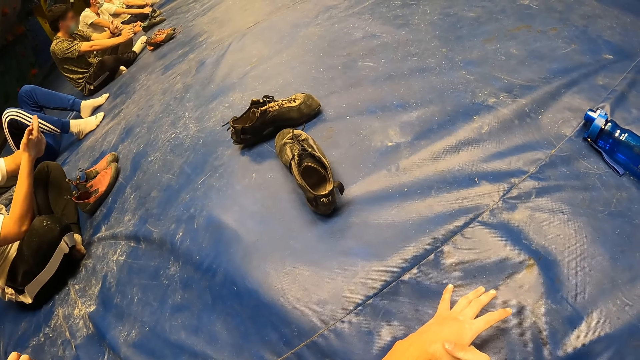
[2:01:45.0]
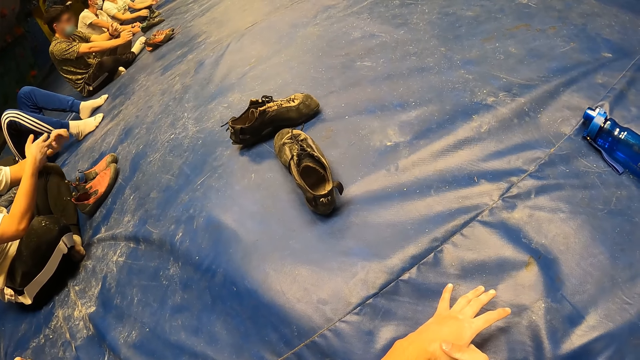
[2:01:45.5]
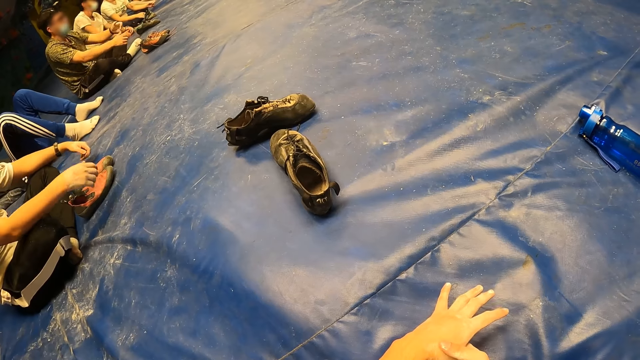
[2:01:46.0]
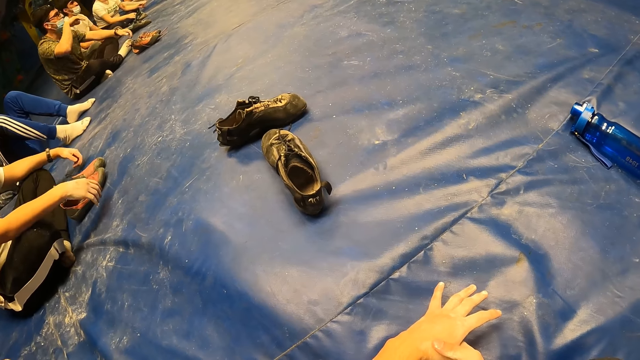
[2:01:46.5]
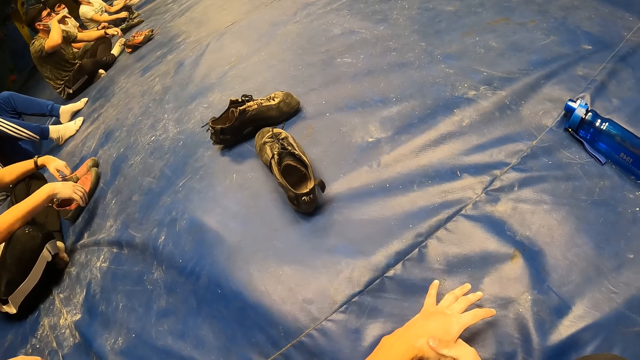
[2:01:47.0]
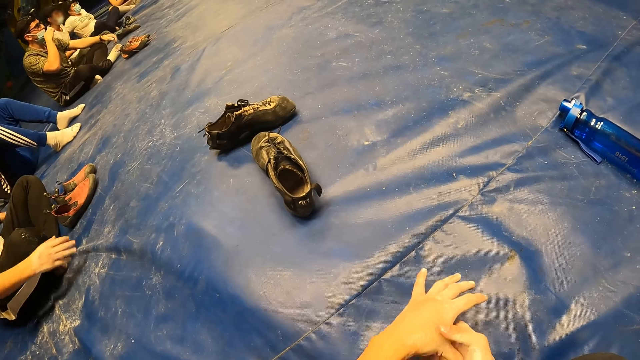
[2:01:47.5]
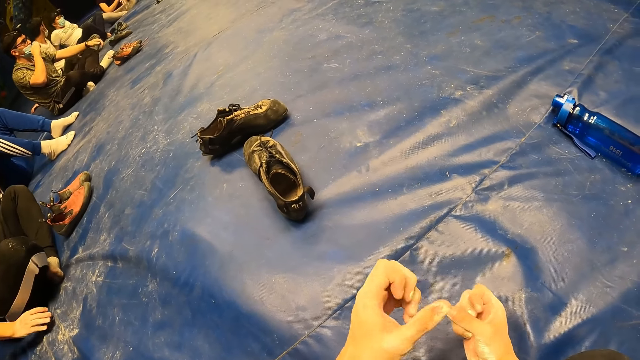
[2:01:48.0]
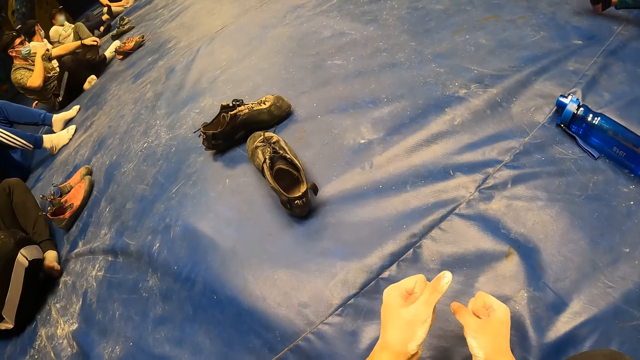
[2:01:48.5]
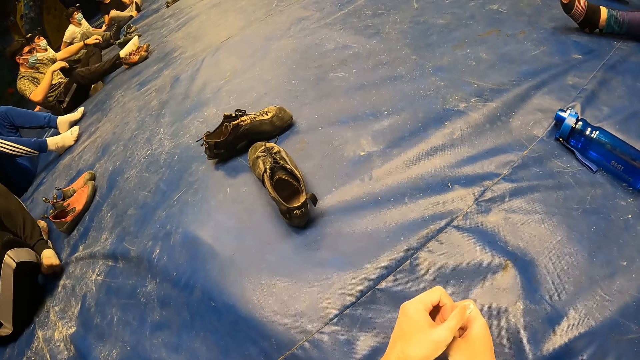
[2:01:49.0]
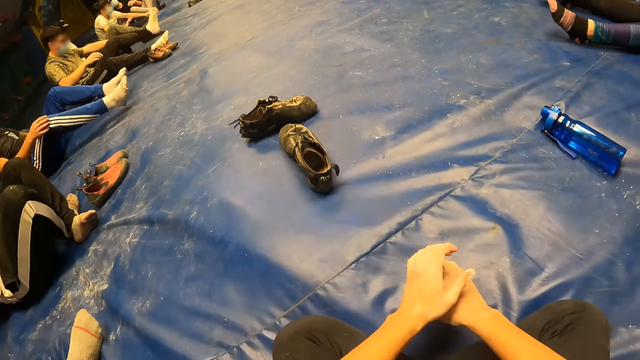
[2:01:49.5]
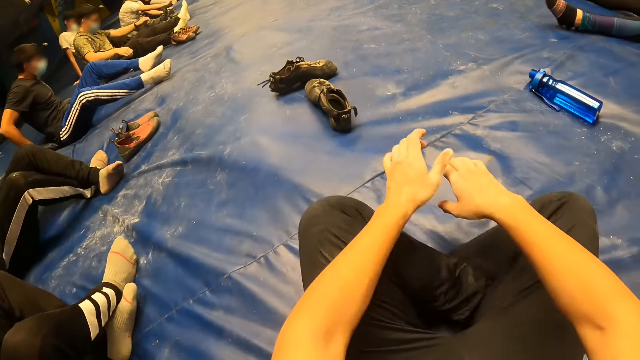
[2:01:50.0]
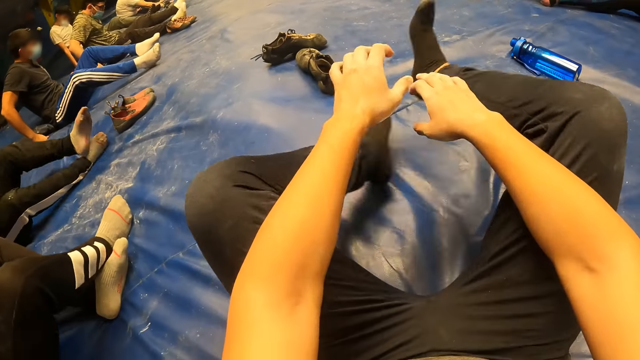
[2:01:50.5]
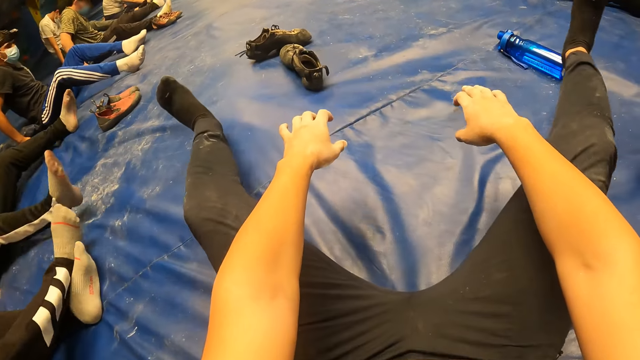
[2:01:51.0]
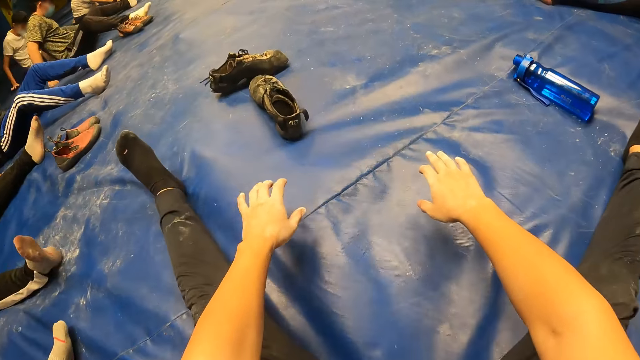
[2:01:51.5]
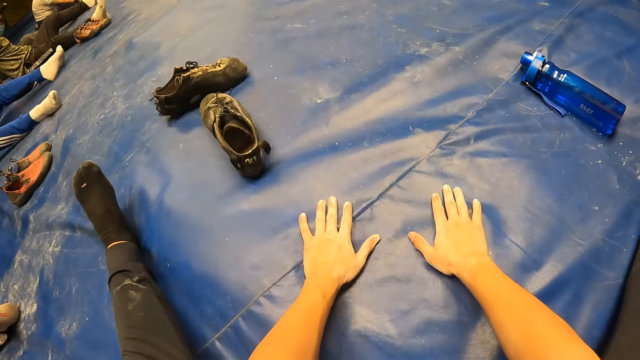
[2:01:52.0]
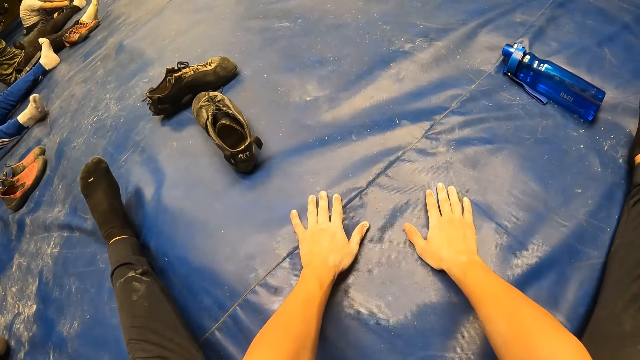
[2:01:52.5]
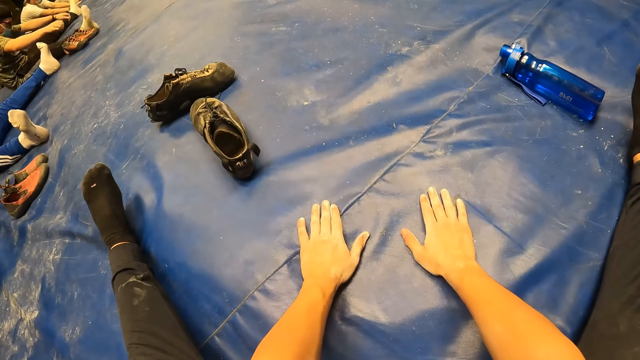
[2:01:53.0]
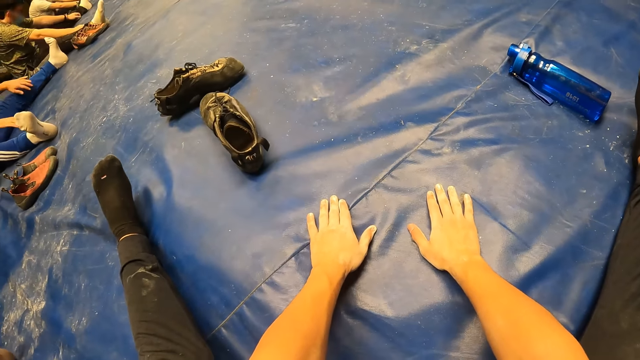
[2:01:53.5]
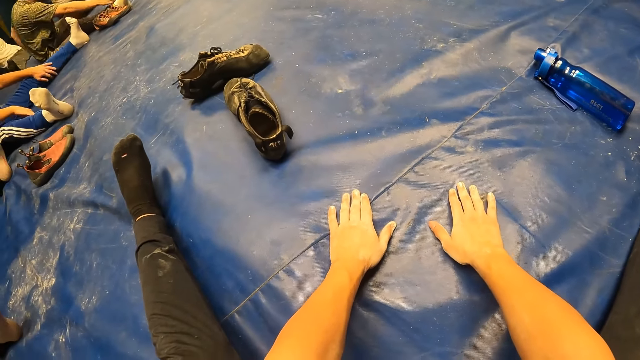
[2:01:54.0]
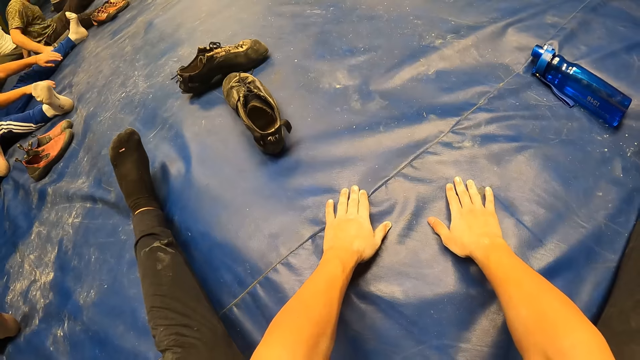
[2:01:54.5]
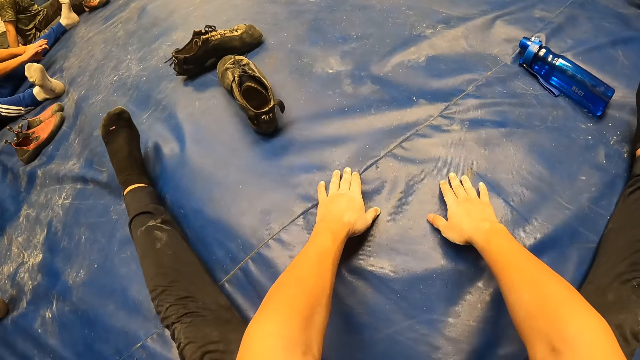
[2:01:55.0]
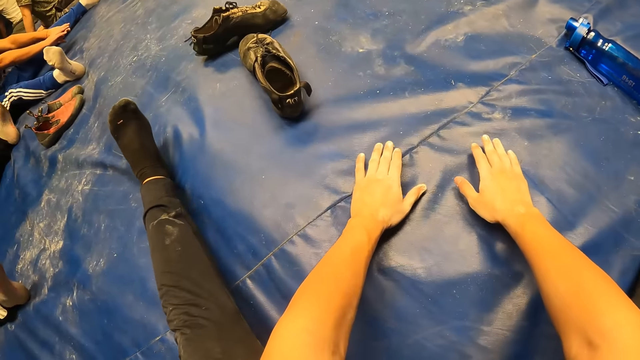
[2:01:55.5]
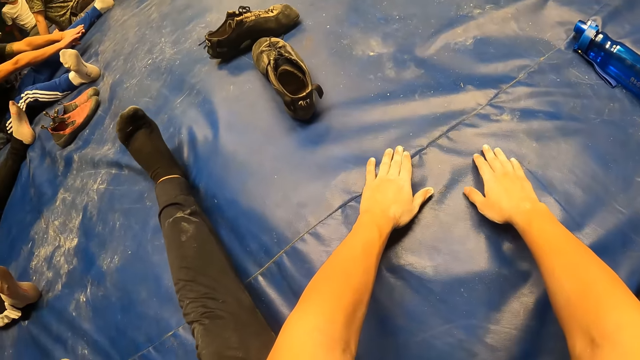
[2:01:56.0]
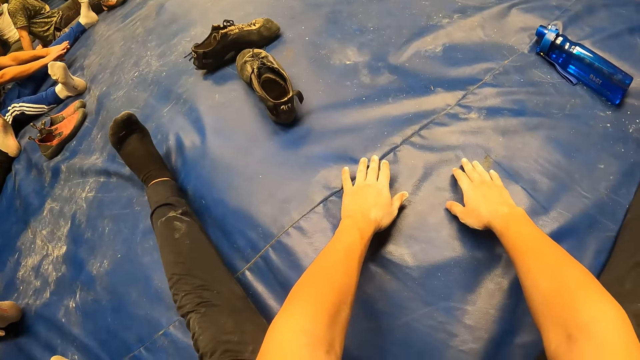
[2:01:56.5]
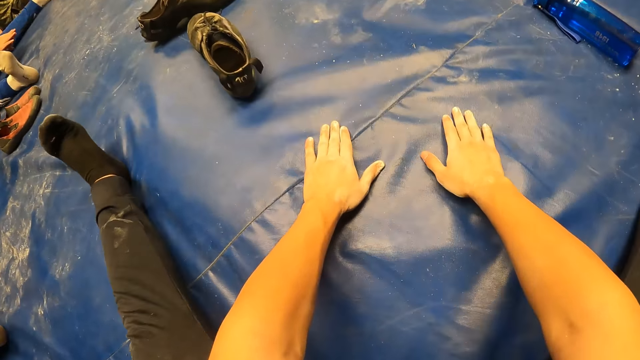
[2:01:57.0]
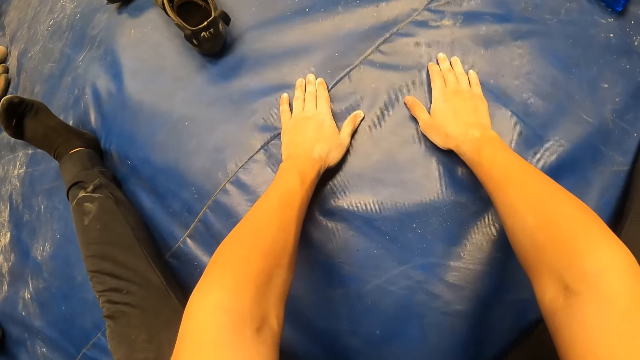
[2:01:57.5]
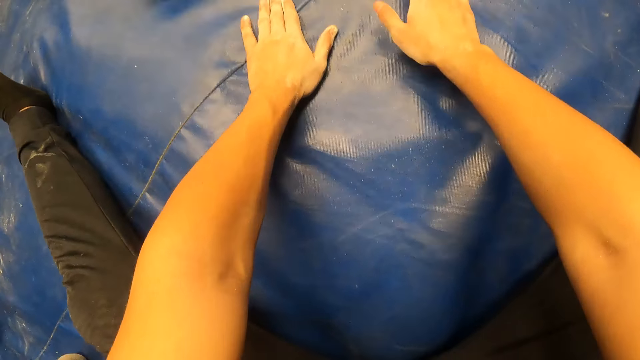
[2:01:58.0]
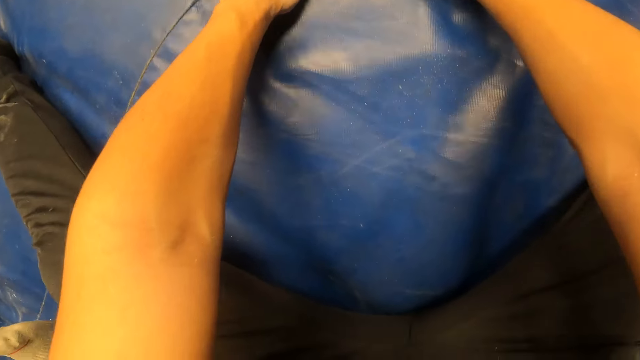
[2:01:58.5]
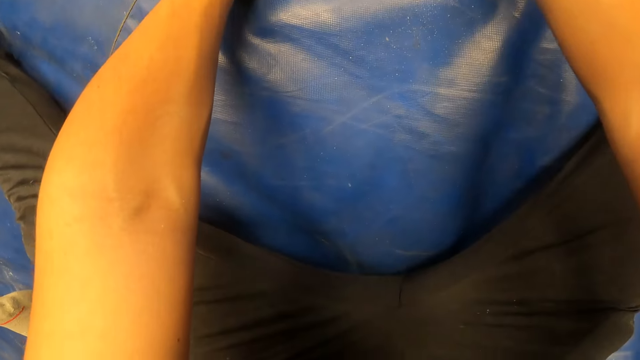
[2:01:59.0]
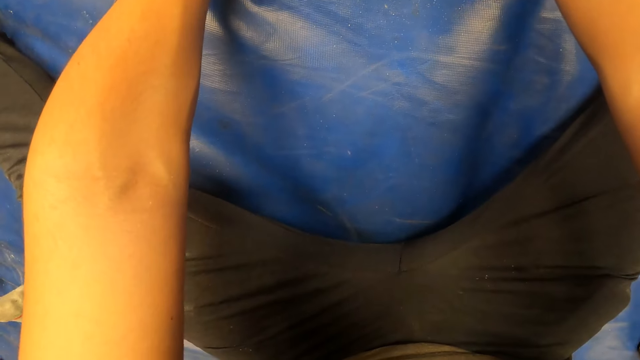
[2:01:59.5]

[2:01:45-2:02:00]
A man wipes his face with his right hand. The man adjusts a nose mask on his face with his right hand. The camera wearer stretches her hands and legs. She touches a bouldering crash pad with both hands. She performs a hand stretching exercise with a group of people.

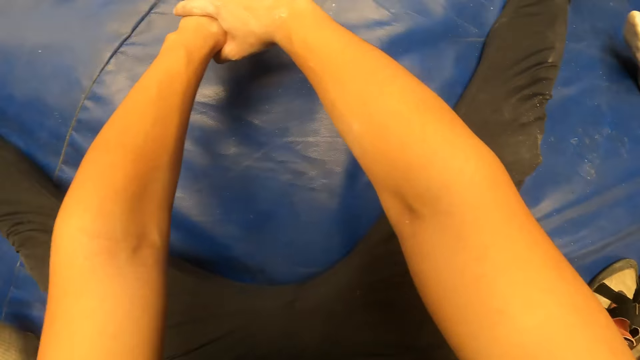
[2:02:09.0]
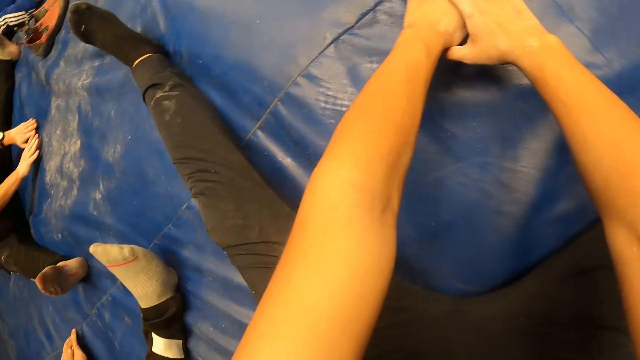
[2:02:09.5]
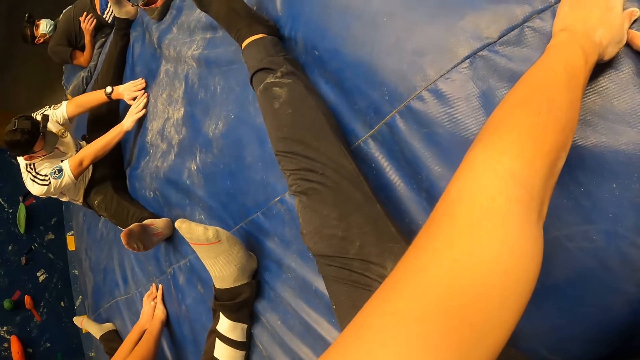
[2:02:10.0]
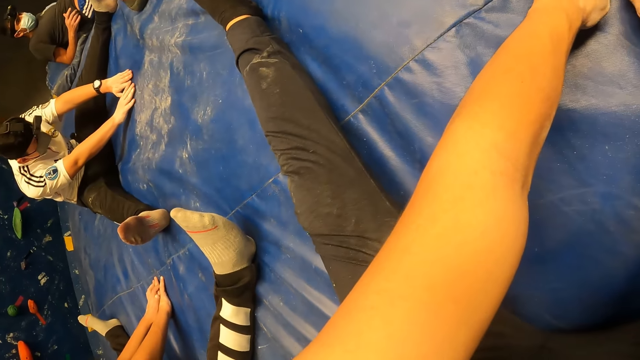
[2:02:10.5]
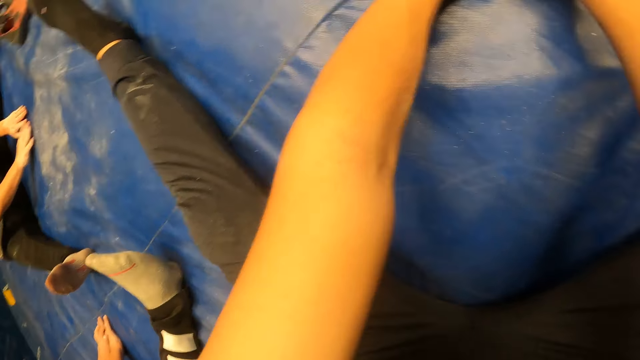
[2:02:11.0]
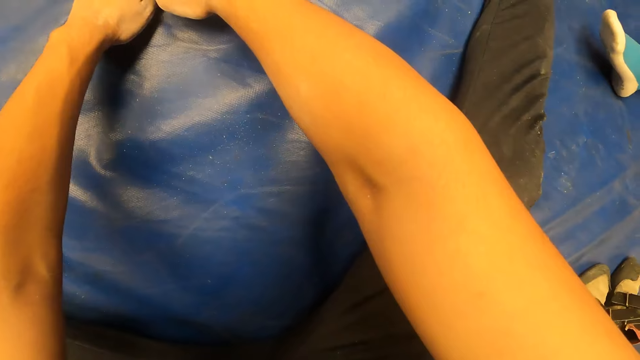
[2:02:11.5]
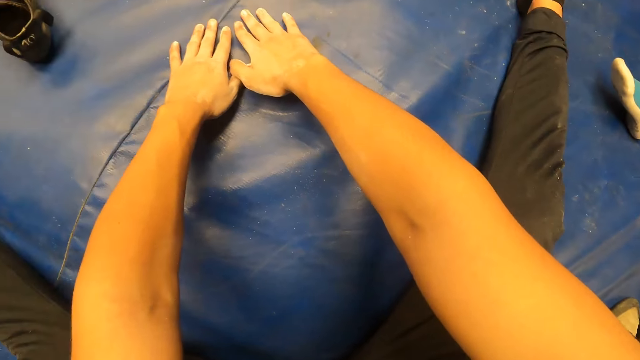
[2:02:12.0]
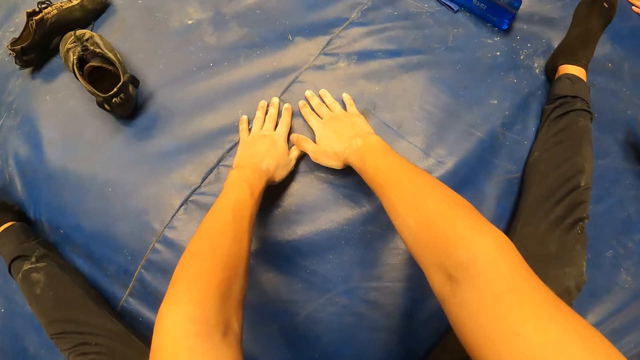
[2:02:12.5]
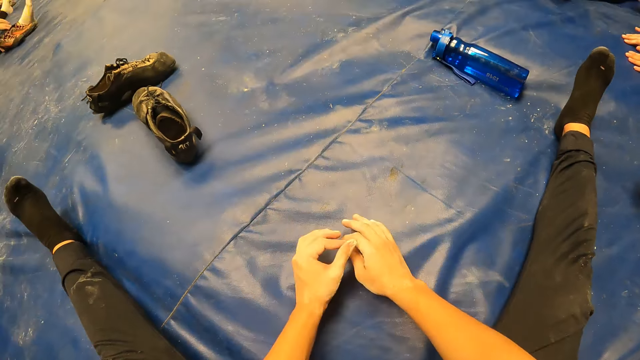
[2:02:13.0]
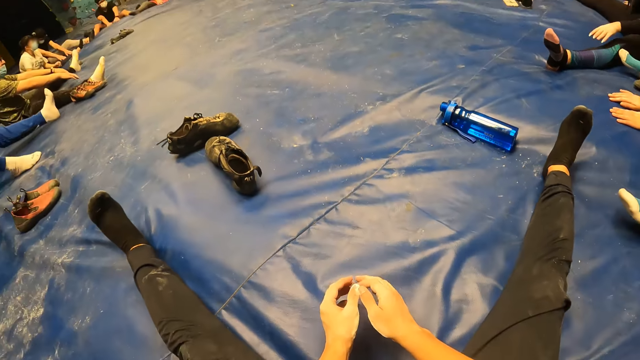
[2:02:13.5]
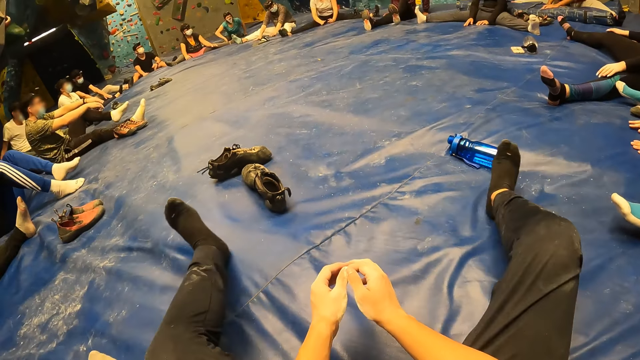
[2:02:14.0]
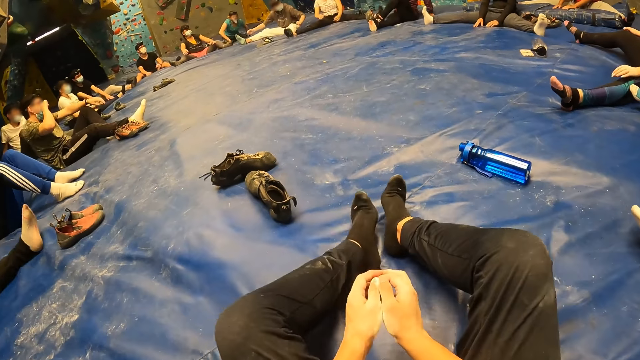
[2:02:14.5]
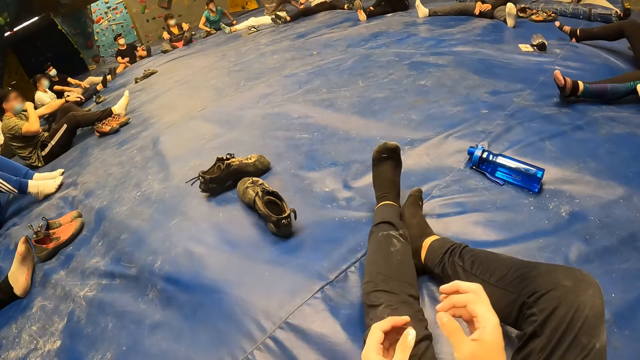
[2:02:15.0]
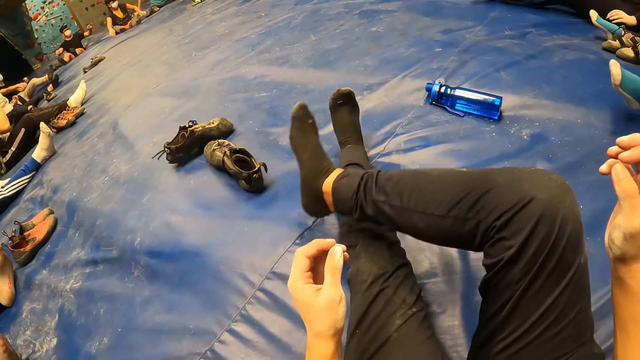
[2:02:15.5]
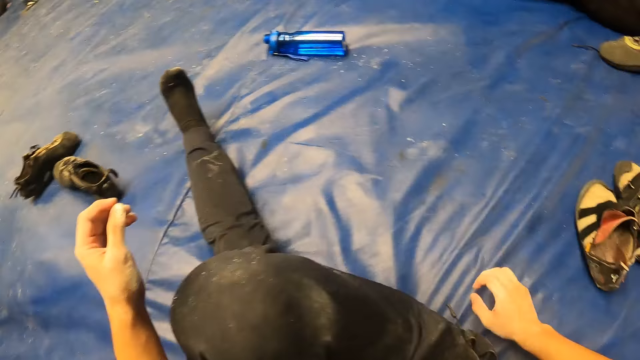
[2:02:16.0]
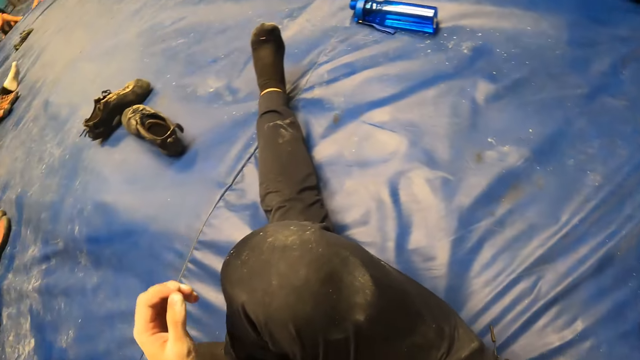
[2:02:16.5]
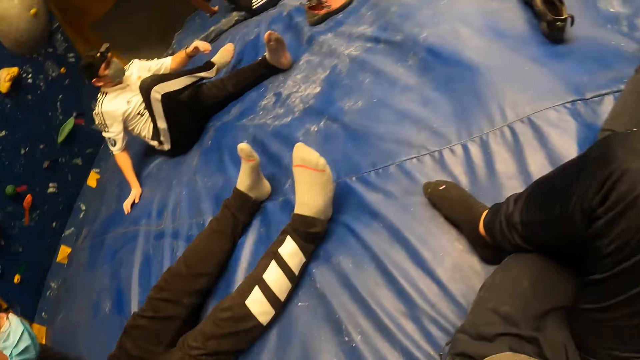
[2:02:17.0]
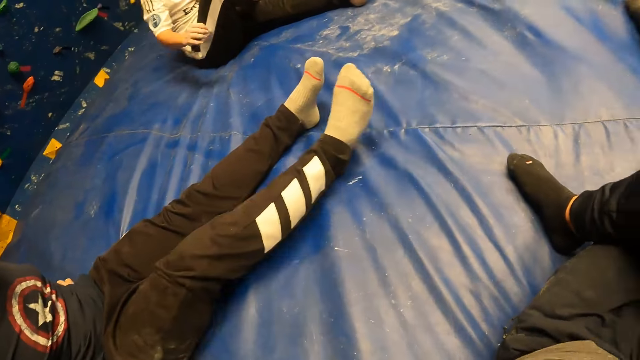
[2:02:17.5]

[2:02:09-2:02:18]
The camera wearer performs a leg stretching exercise with the group of people.
